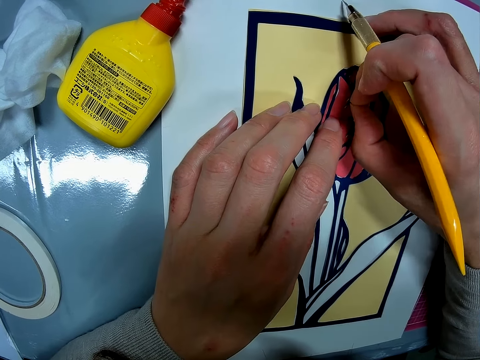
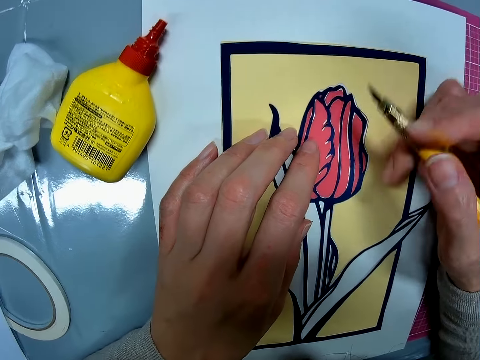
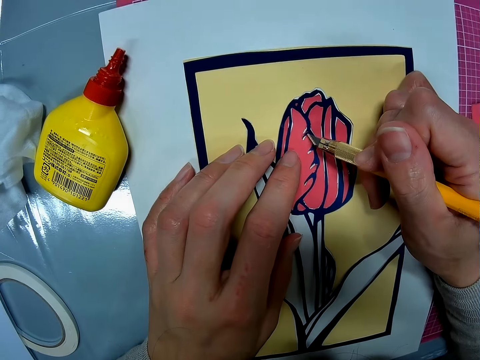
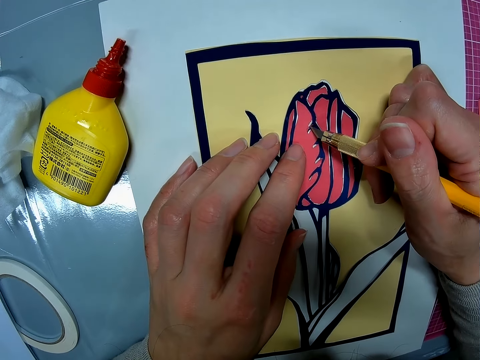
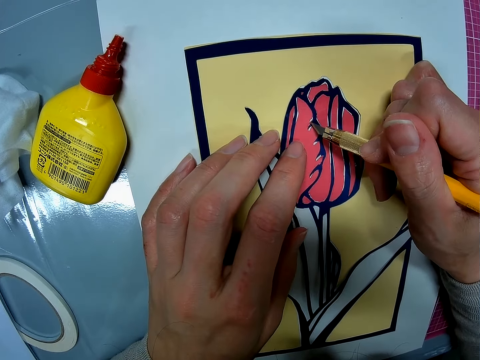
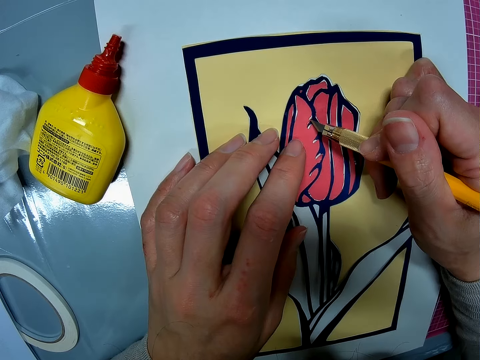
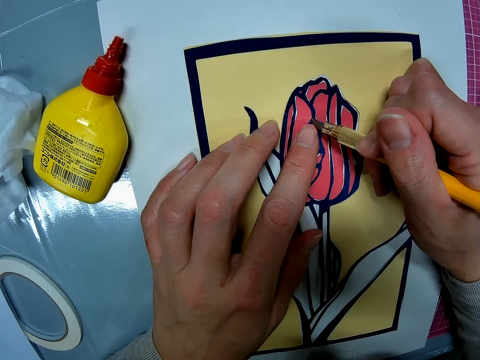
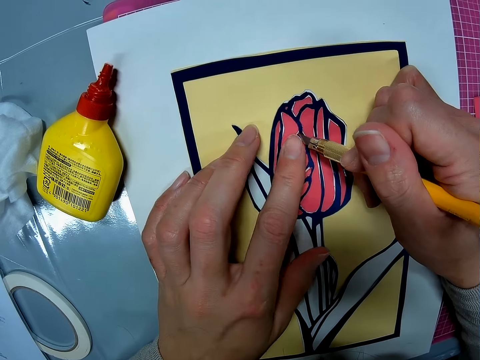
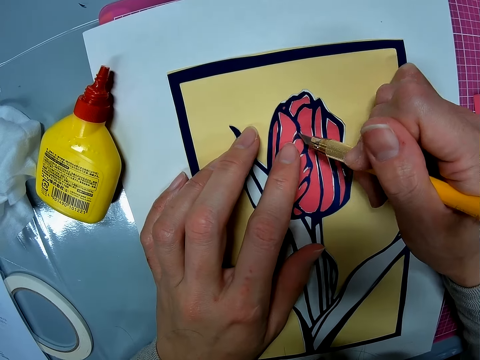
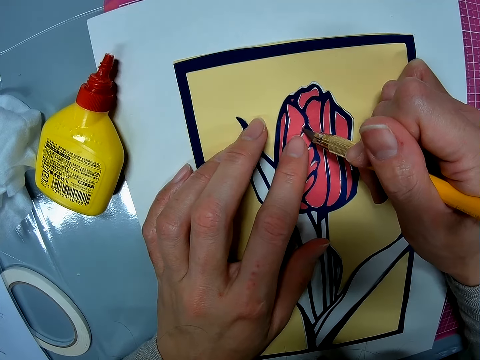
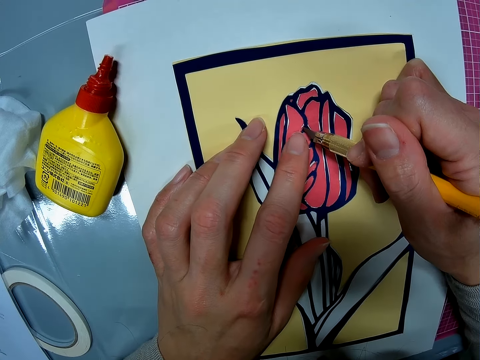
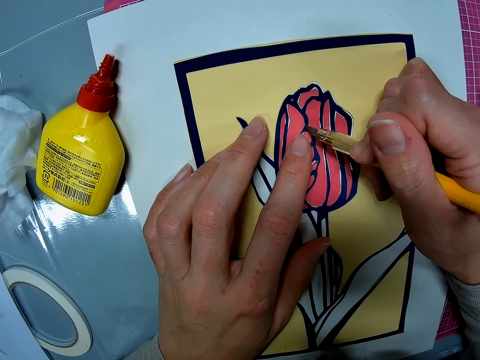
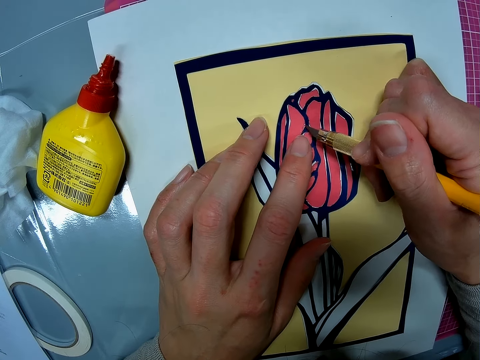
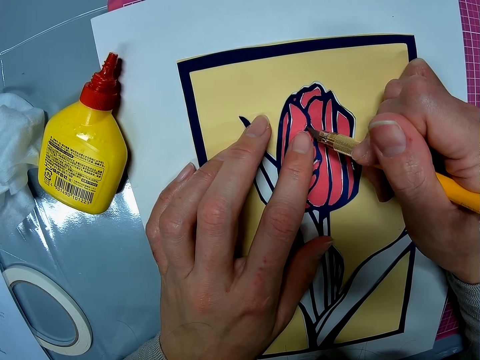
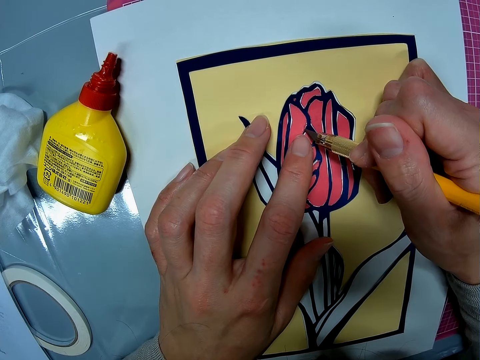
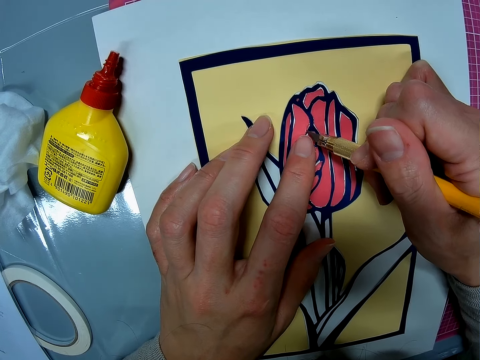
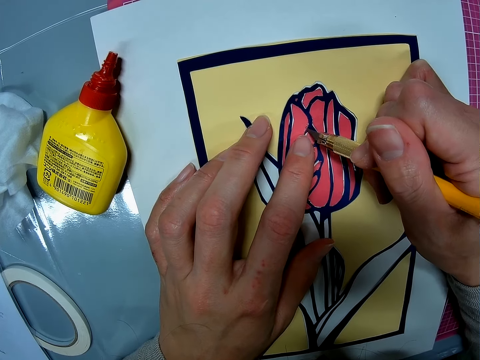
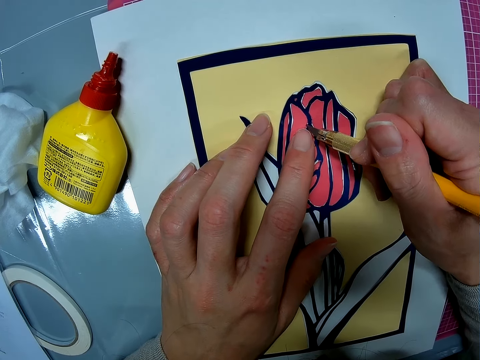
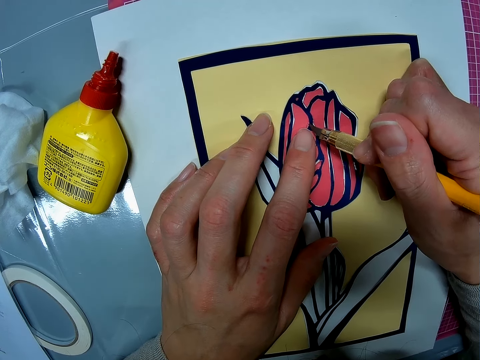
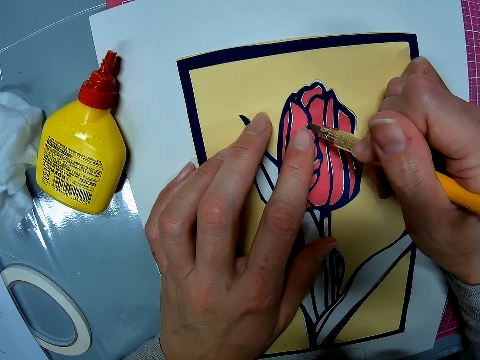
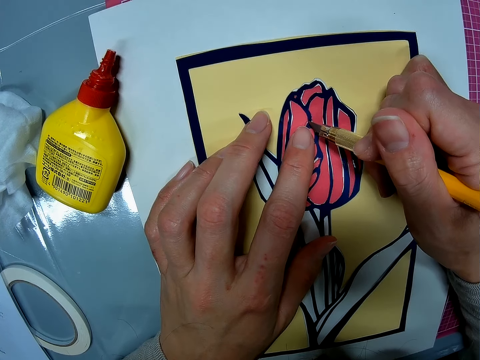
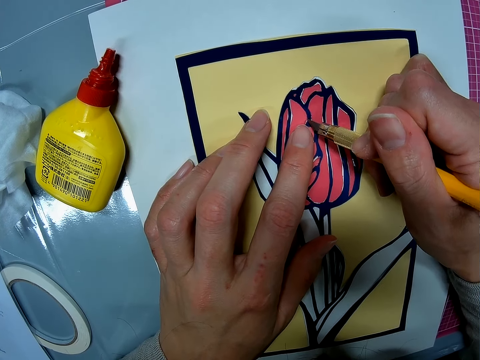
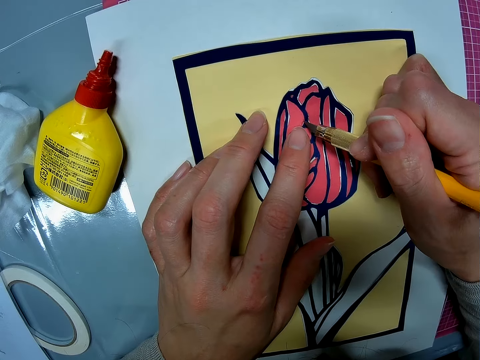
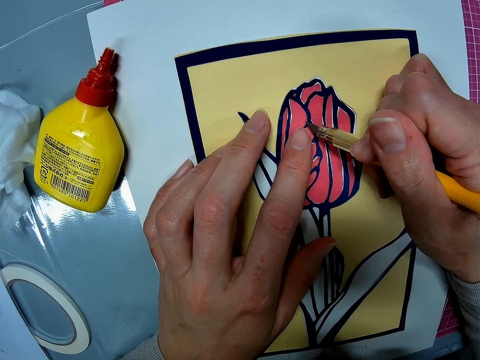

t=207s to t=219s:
The camera wearer adjusts the cut piece of paper with the hobby knife.

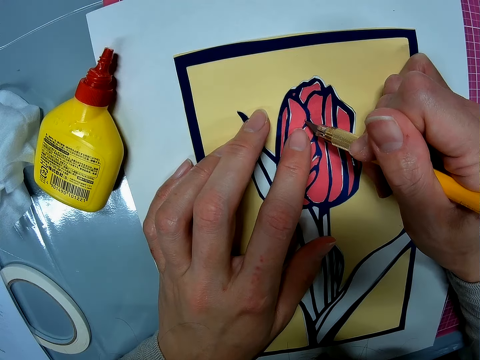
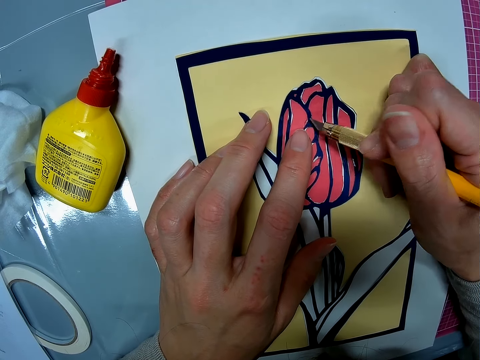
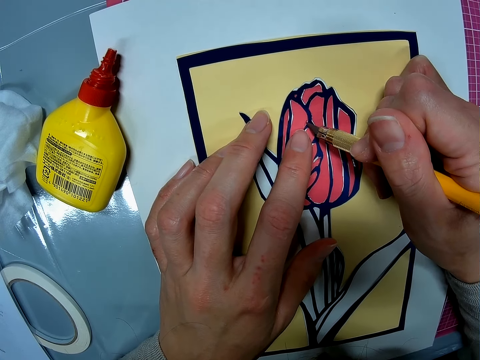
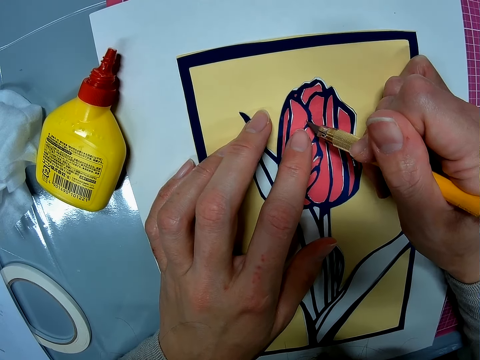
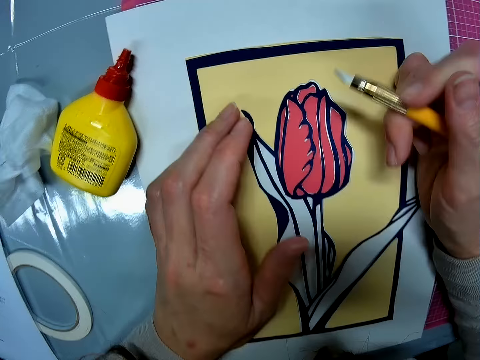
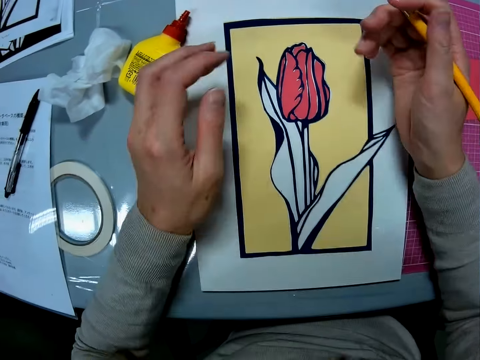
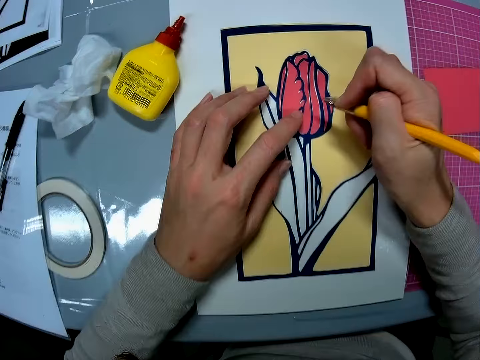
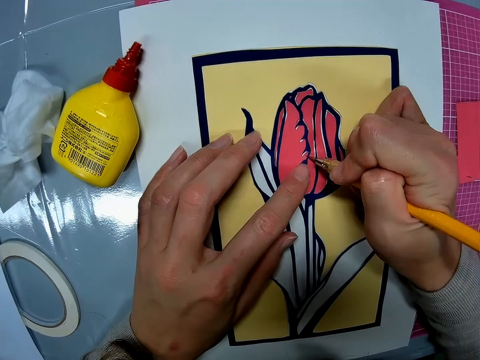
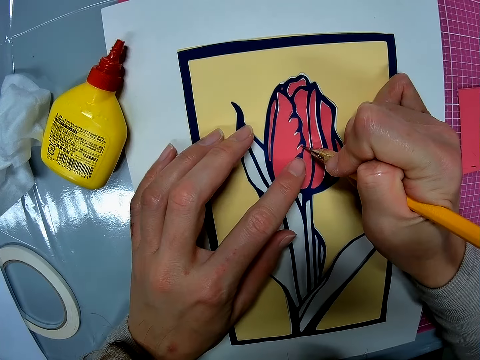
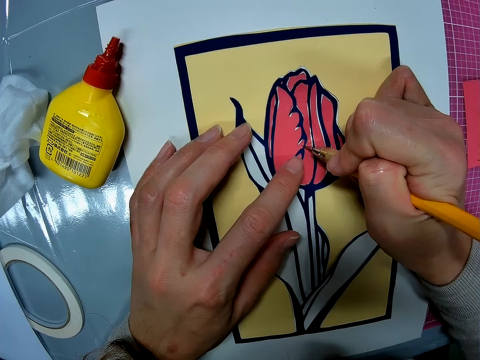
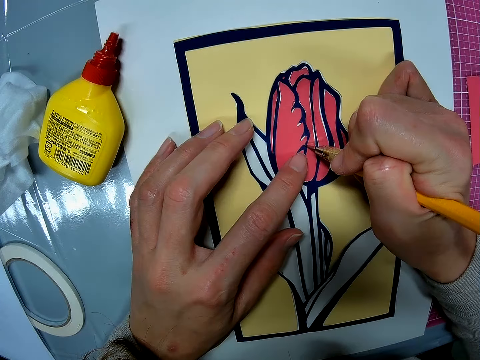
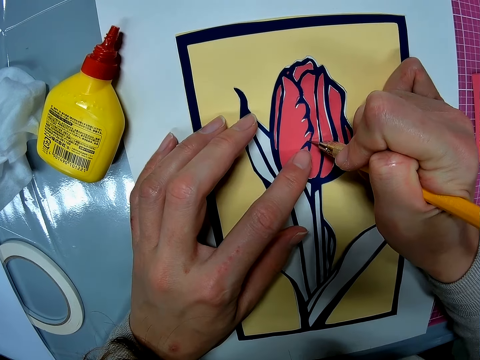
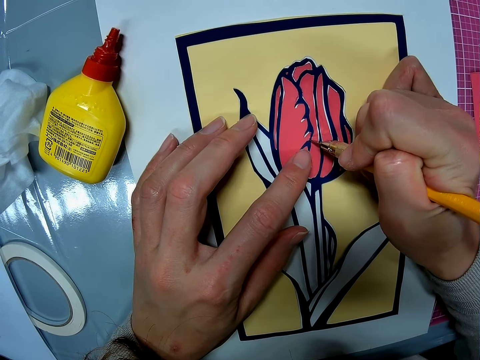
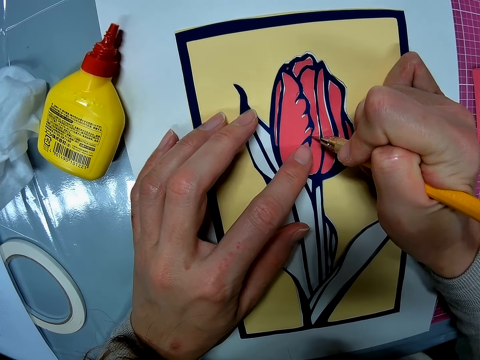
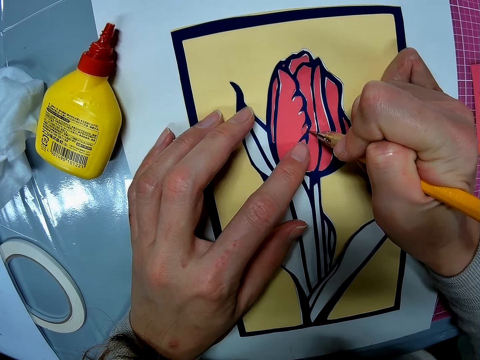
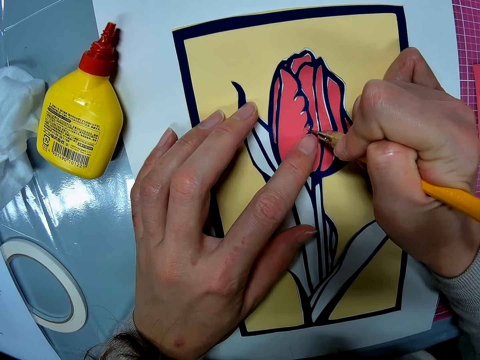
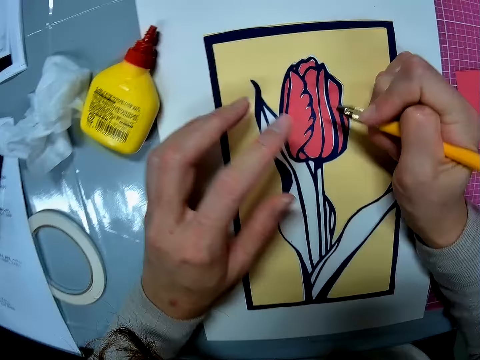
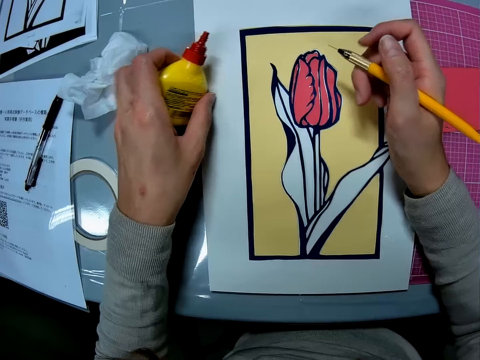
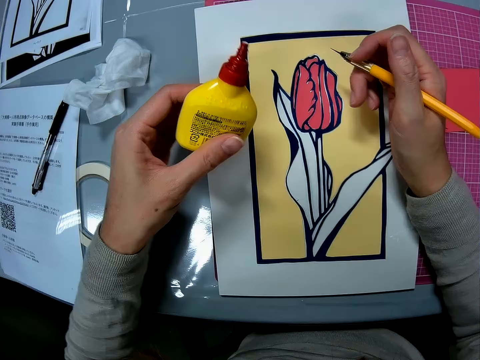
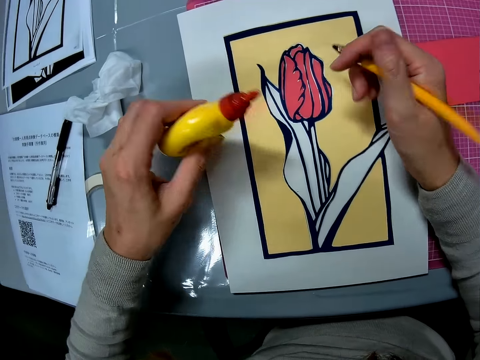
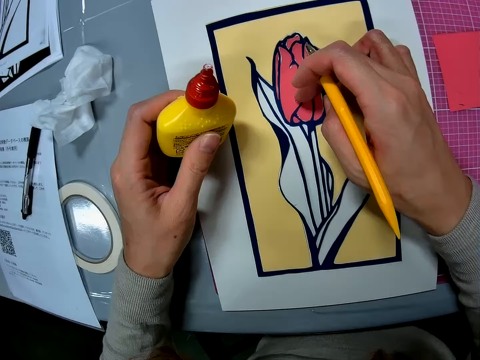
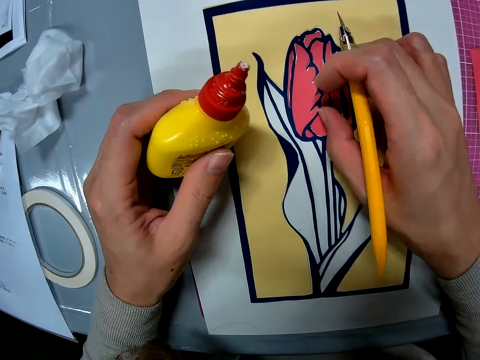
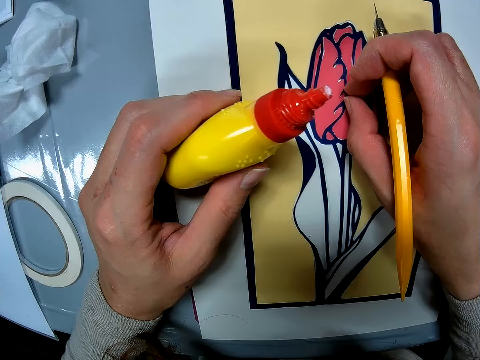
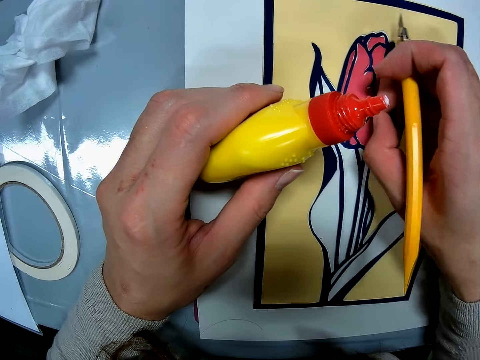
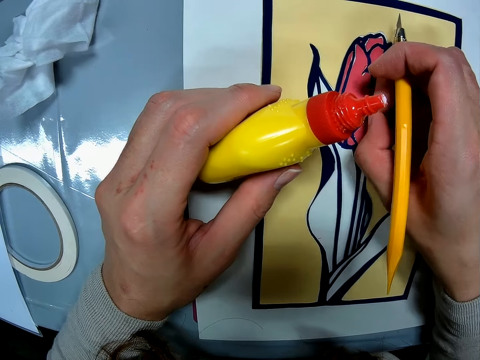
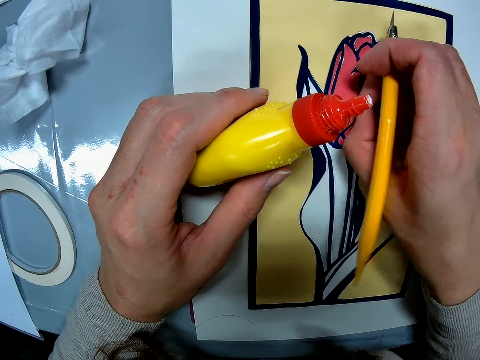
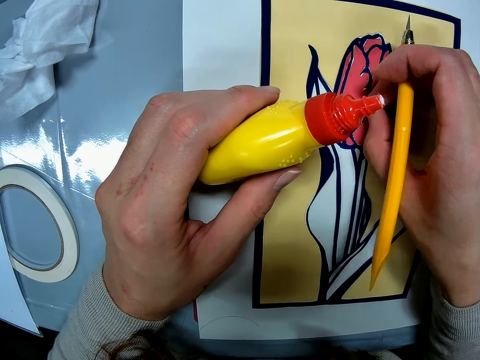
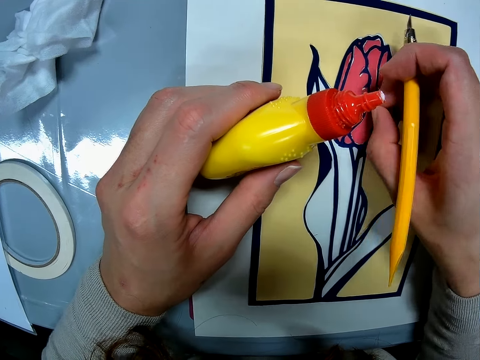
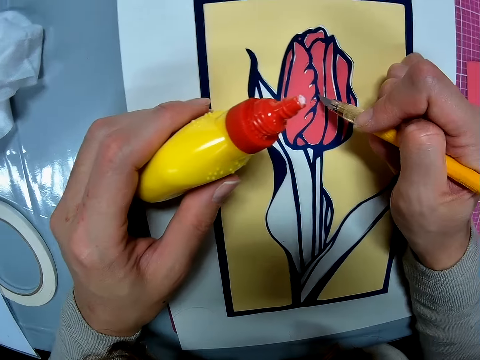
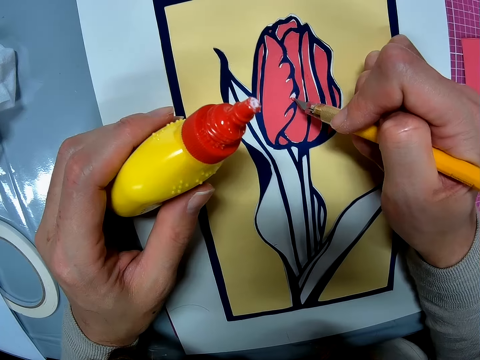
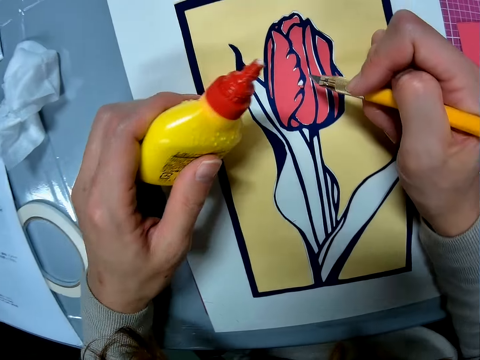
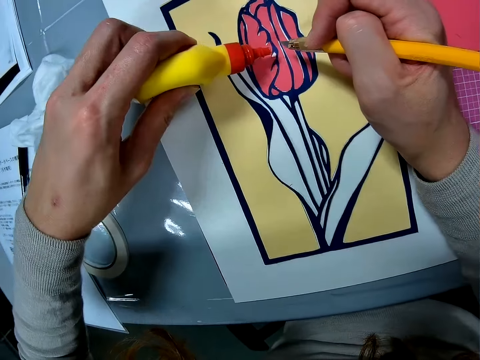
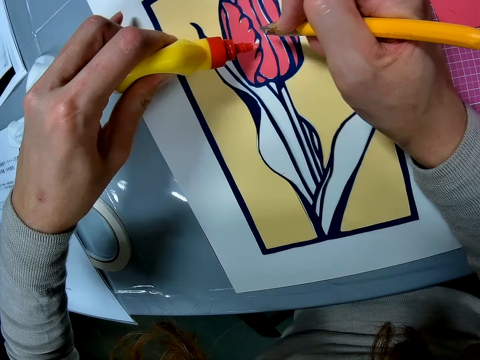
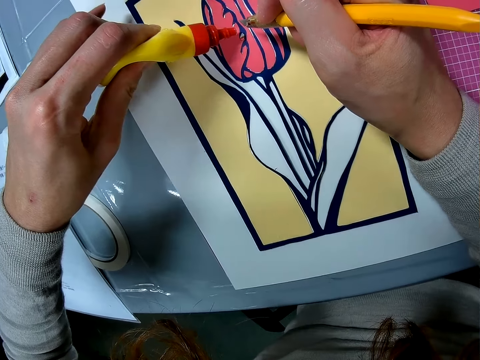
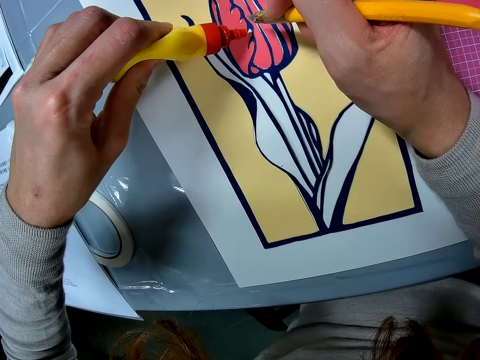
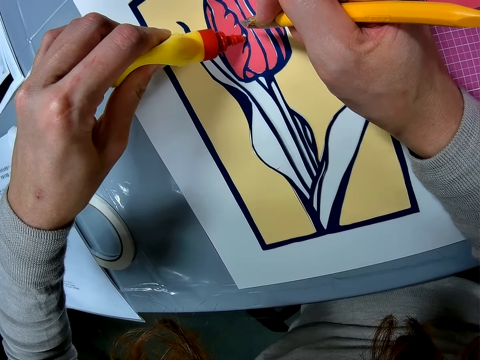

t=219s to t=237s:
The camera wearer adjusts the hobby knife. He adjusts paper on the card stock with the hobby knife. He picks up a glue container from the table. He uses the cutter and his right hand on the wall art. He scratches off a part of the paper with fingers. He scratches off the paper with the hobby knife. He applies glue on the scratched off part.
